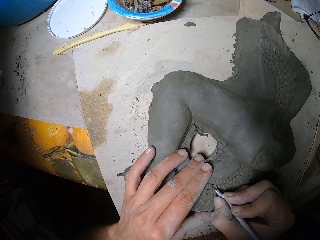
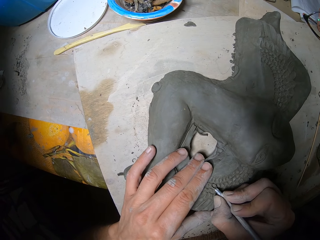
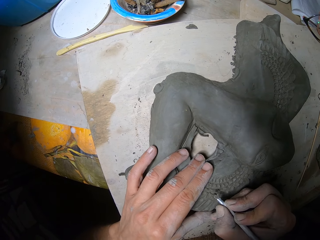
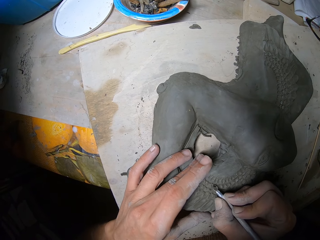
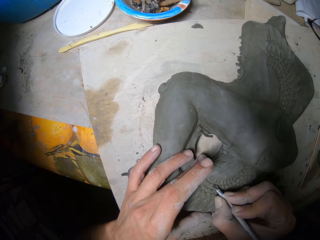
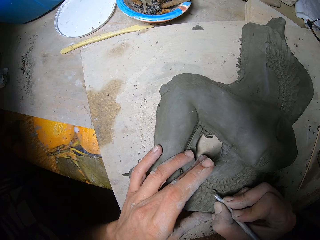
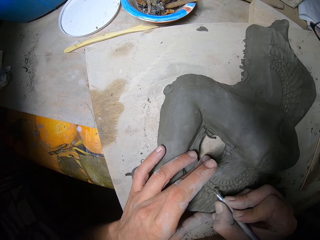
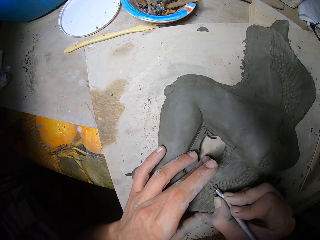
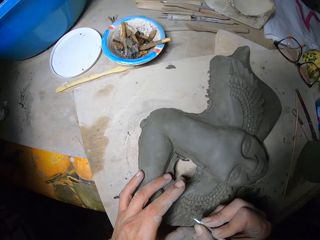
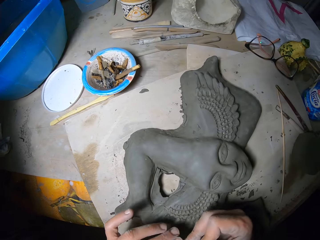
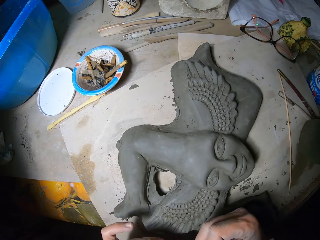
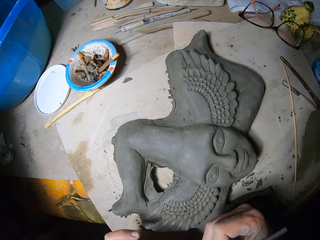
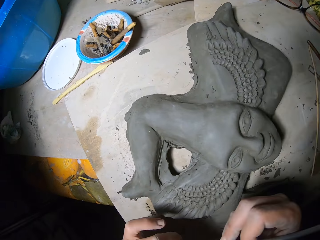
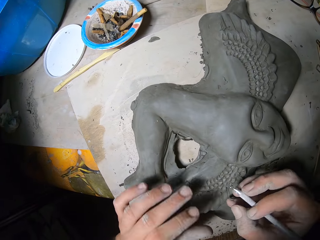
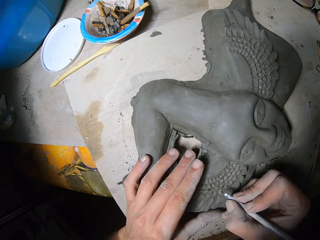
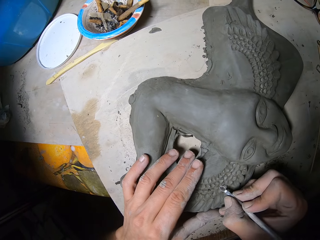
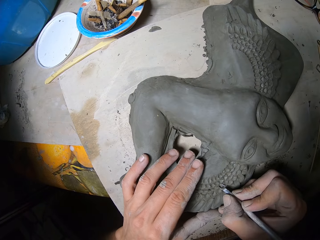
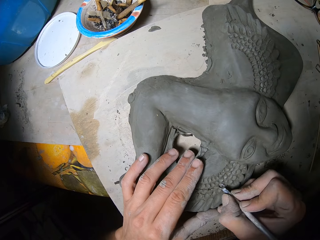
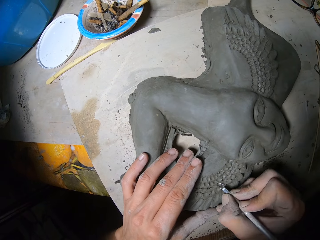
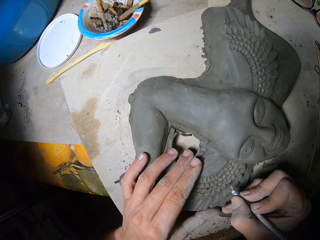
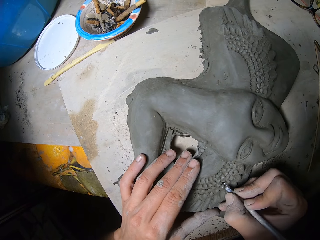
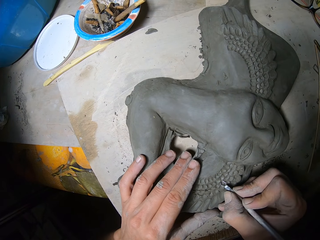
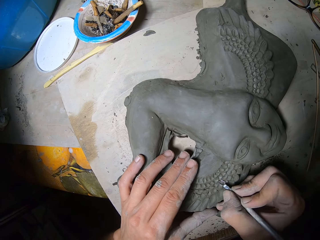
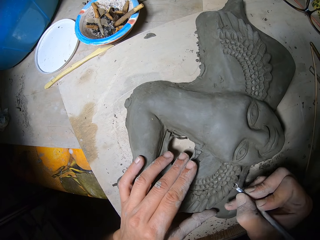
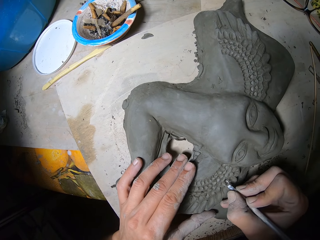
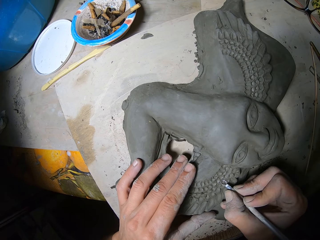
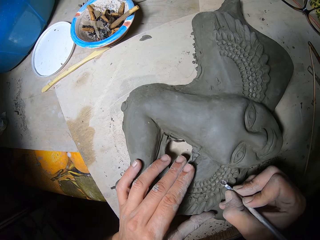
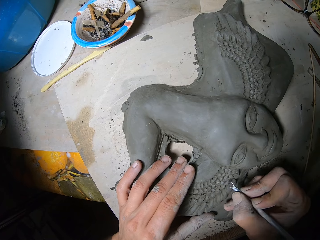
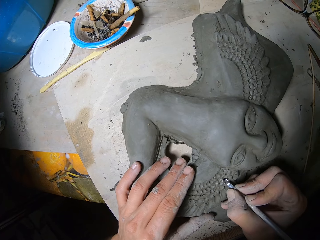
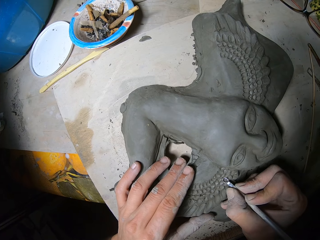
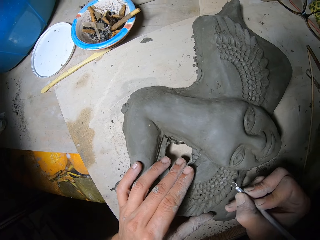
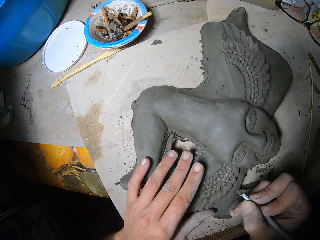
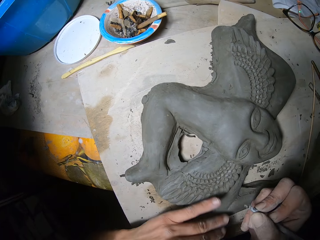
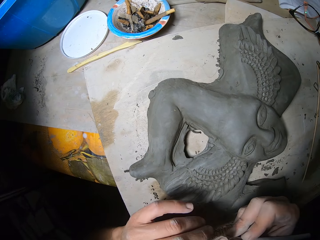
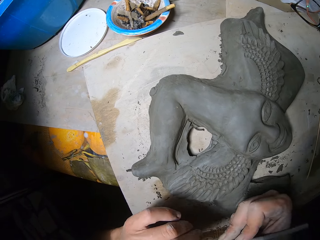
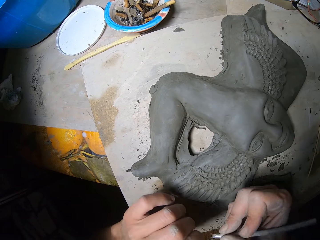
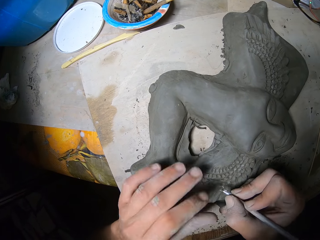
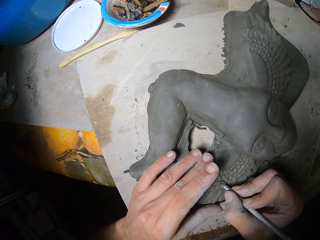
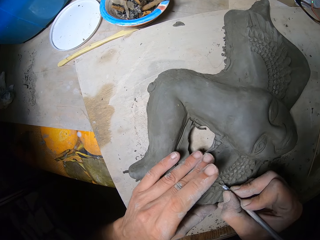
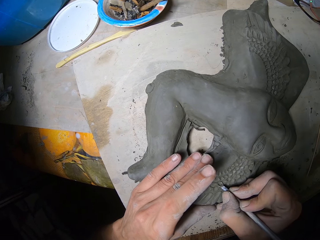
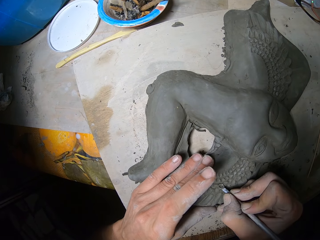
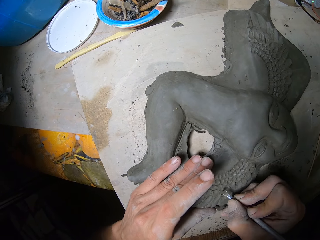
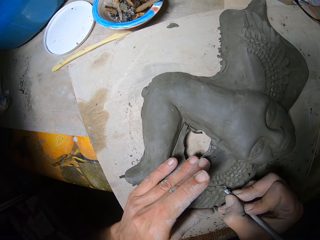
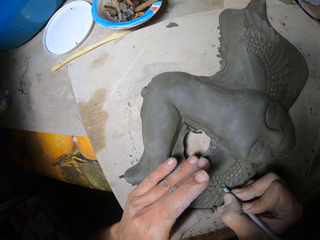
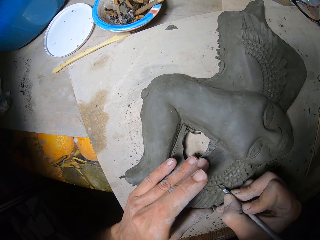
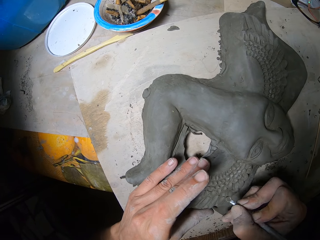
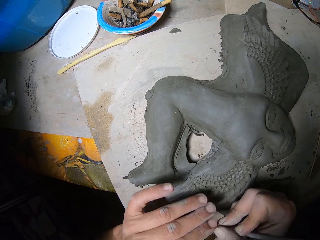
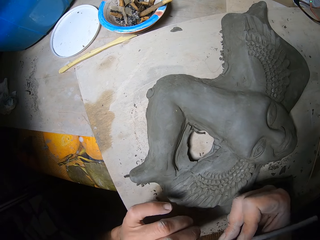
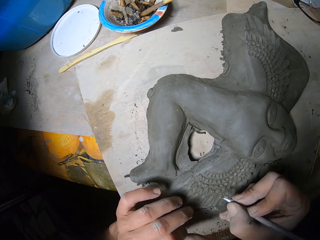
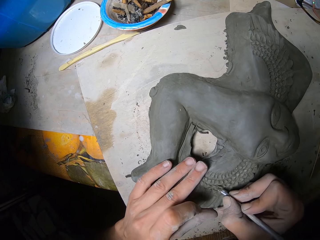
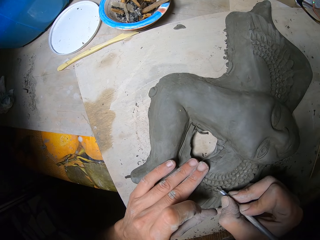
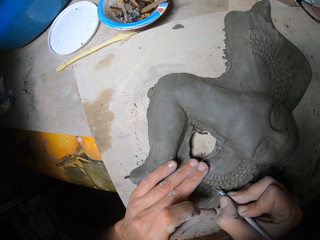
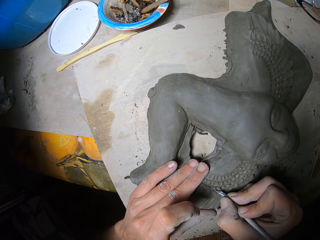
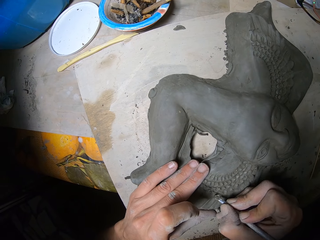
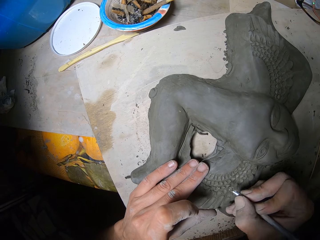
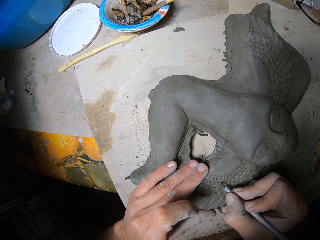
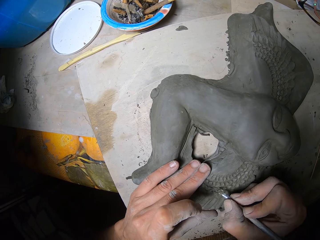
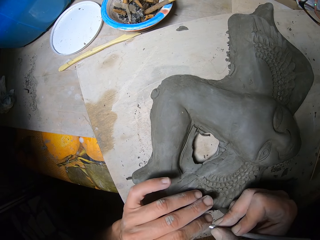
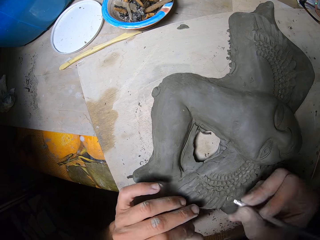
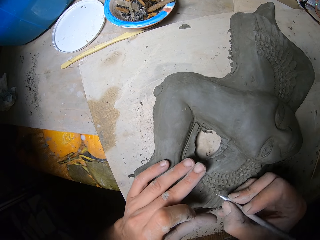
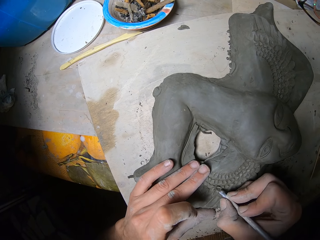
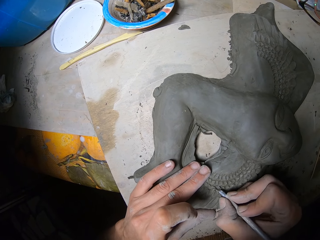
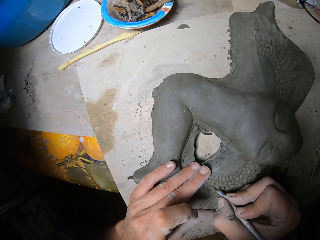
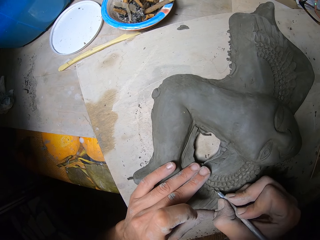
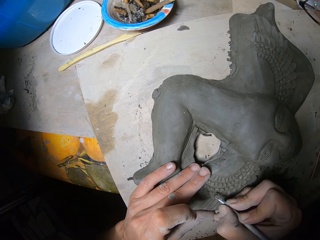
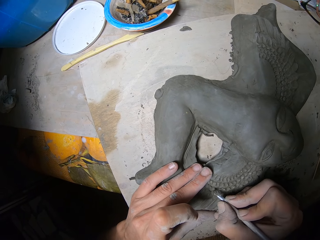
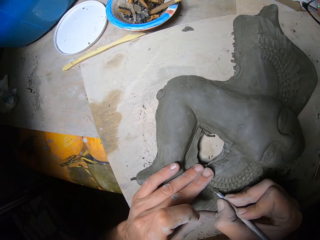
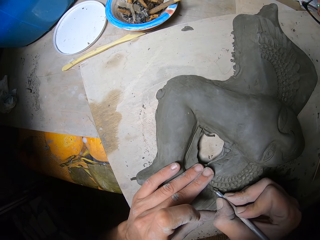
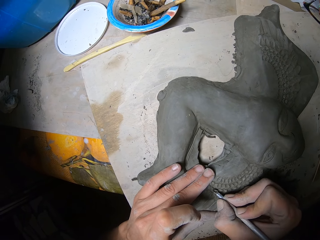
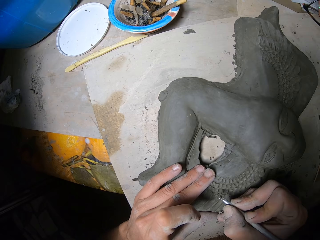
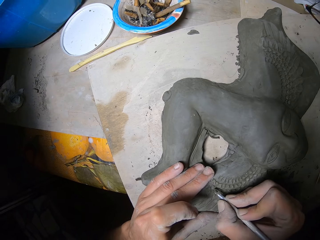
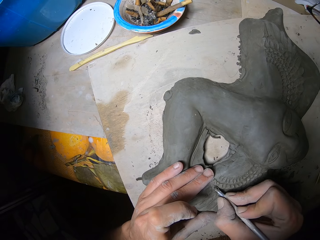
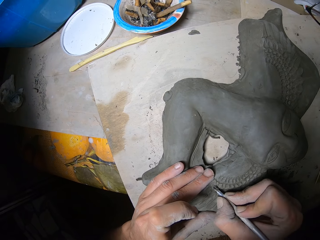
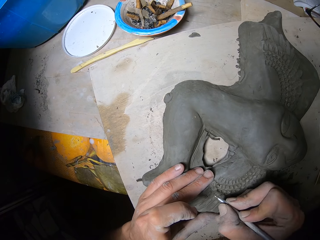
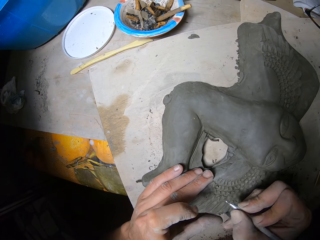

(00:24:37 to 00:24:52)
The camera wearer sculpts with the ribbon tool in his right hand. He dusts plasticine debris off the sculpture with his left hand. He removes plasticine debris with his left hand from the ribbon tool. He sculpts with the ribbon tool in his right hand. He removes plasticine debris with his left hand from the ribbon tool. He sculpts with the ribbon tool in his right hand. He removes plasticine debris with his left hand from the ribbon tool. He sculpts with the ribbon tool in his right hand.

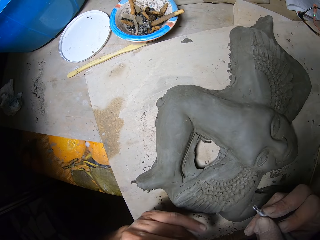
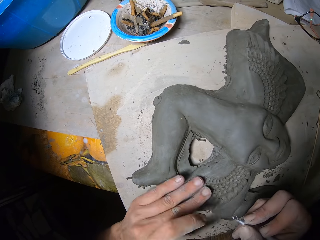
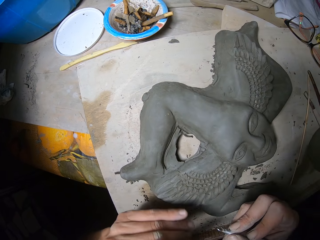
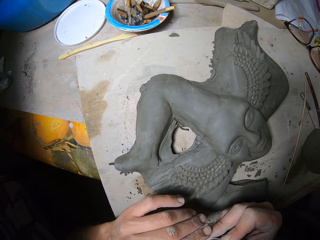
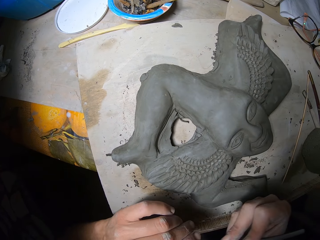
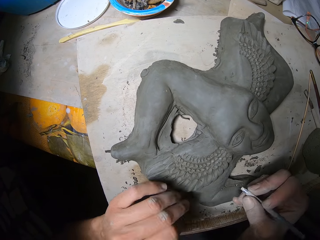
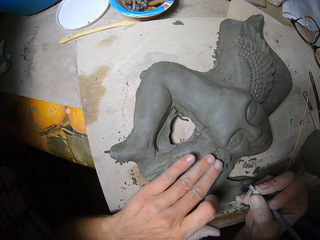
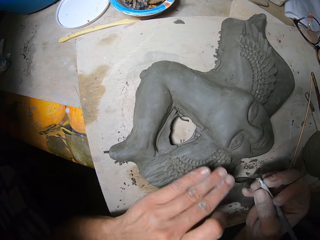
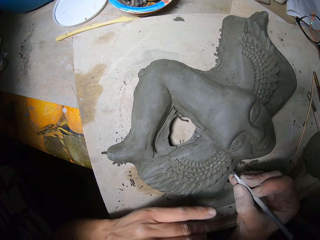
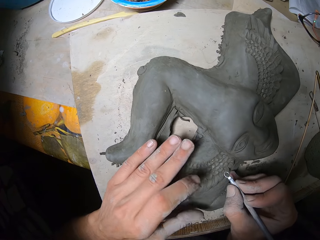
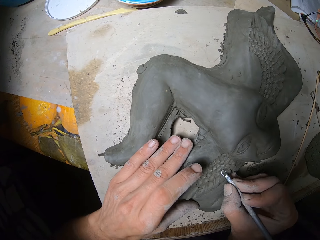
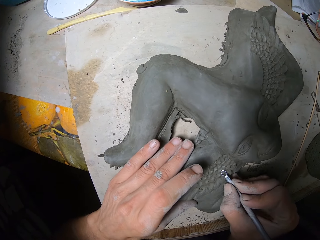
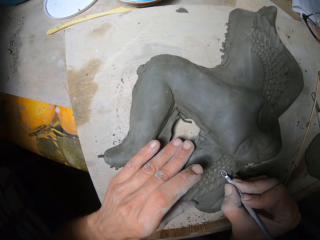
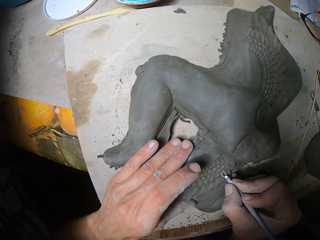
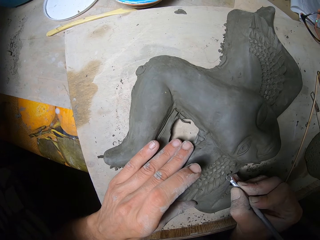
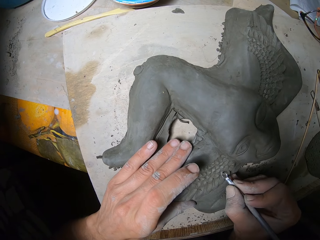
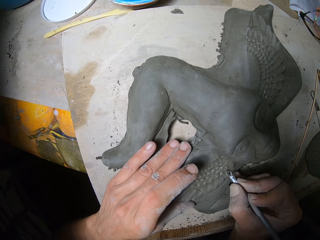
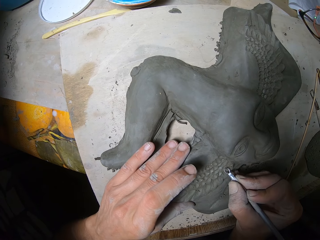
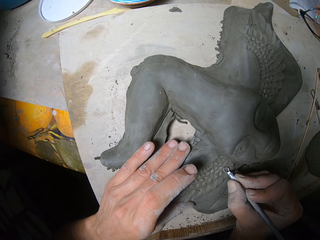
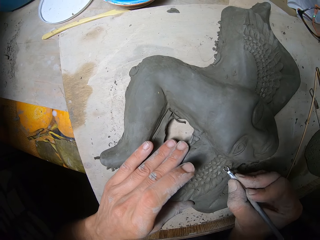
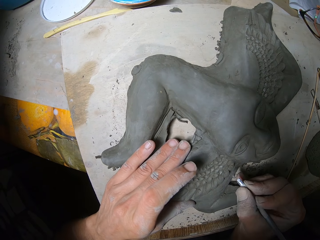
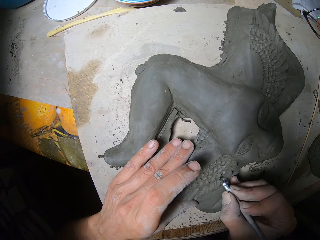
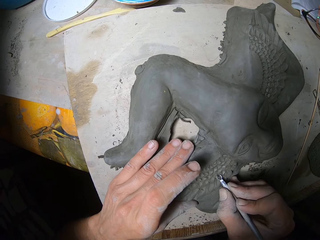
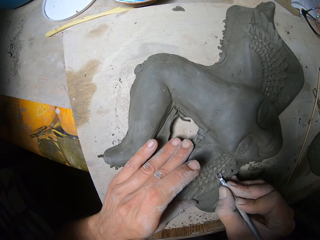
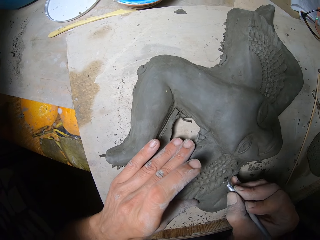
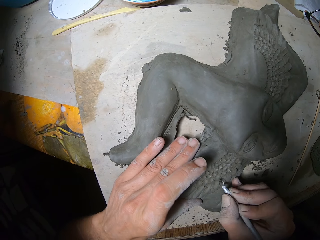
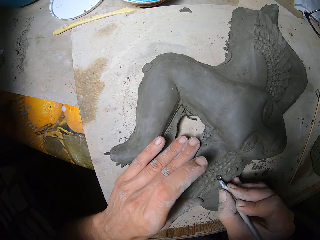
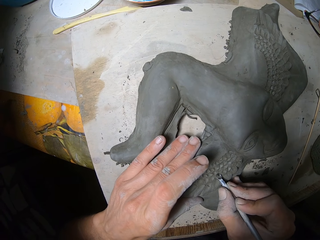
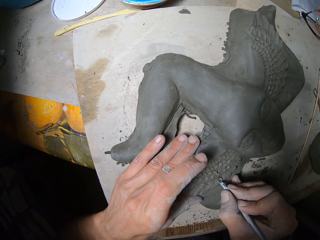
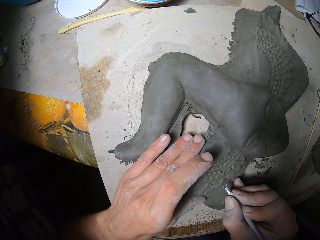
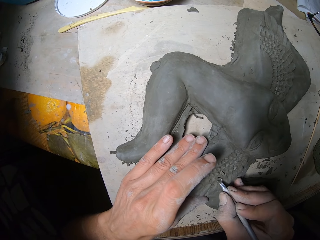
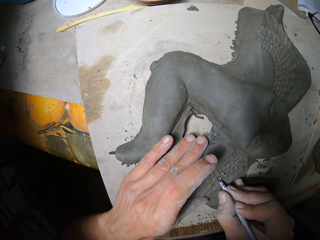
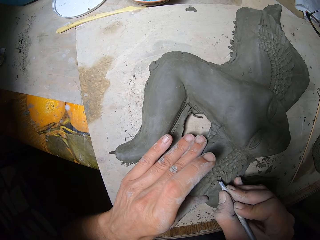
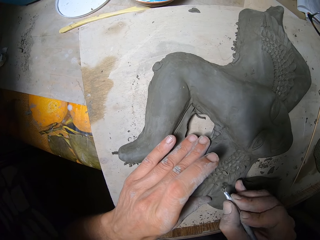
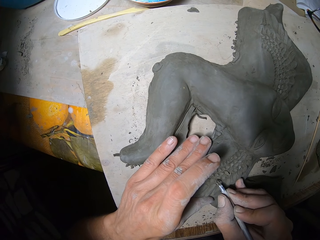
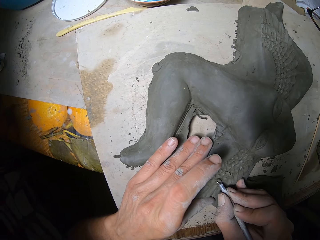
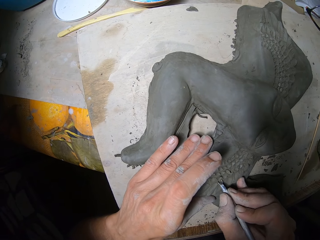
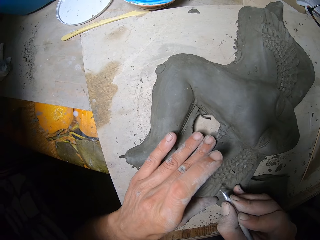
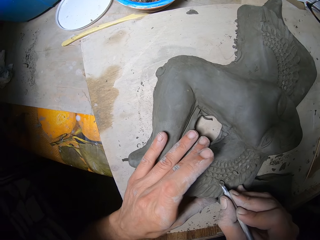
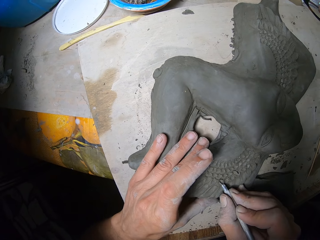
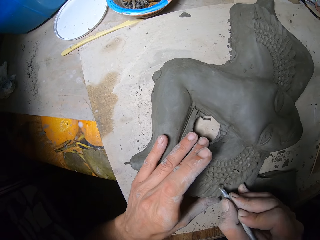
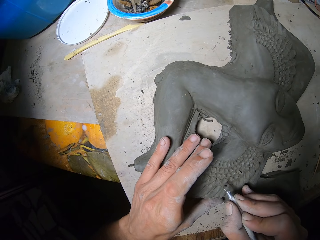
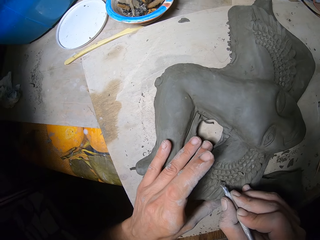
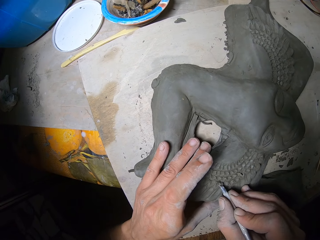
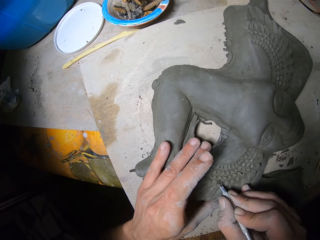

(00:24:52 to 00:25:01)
The camera wearer dusts plasticine debris off the sculpture with his left hand. He removes plasticine debris with his left hand from the ribbon tool. He dusts plasticine debris off the sculpture with his left hand. He sculpts with the ribbon tool in his right hand.
